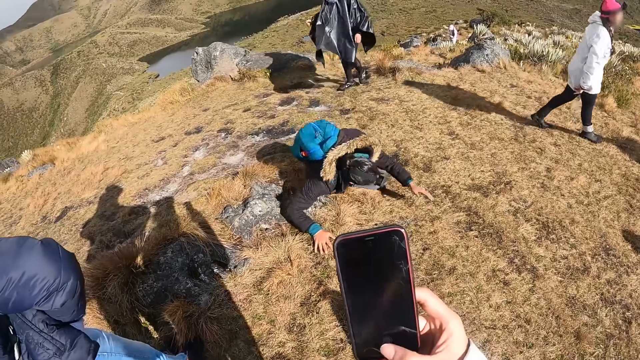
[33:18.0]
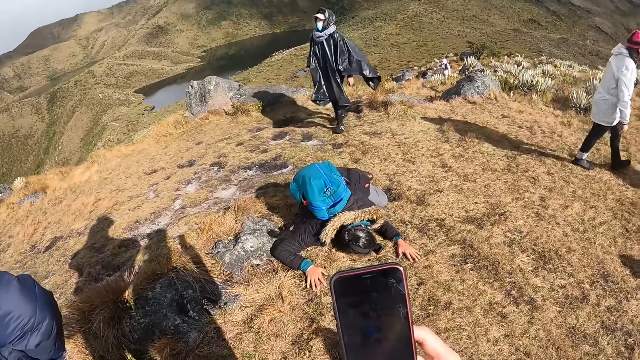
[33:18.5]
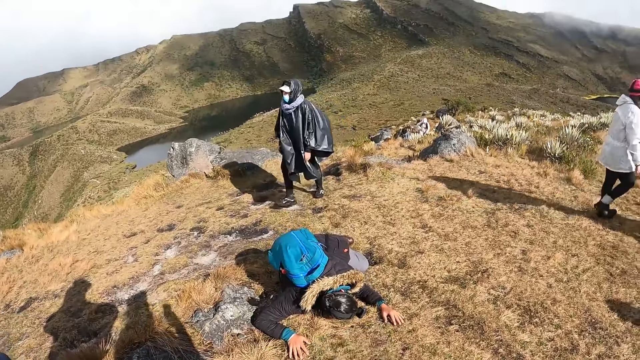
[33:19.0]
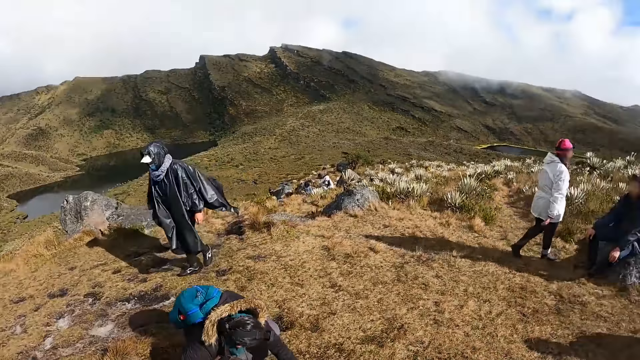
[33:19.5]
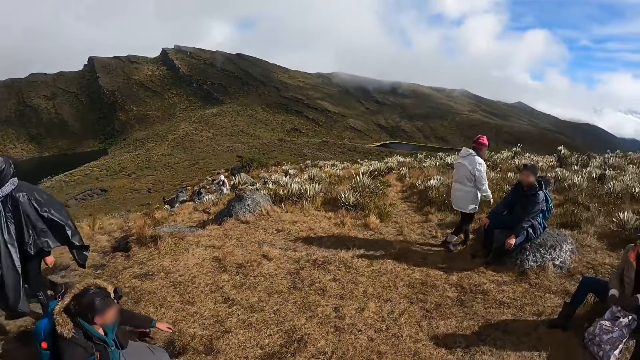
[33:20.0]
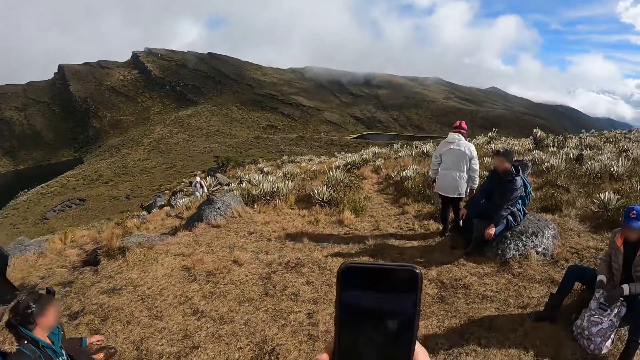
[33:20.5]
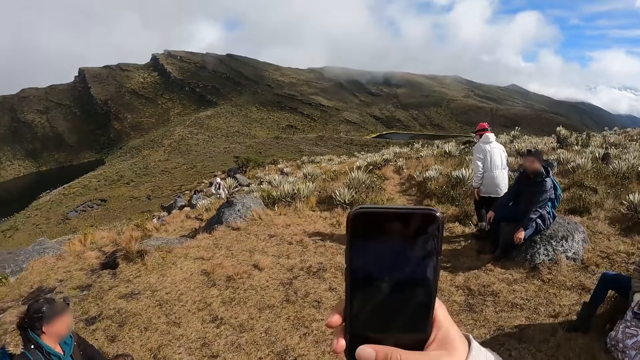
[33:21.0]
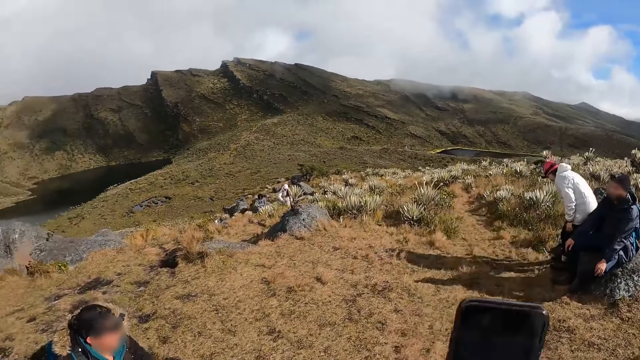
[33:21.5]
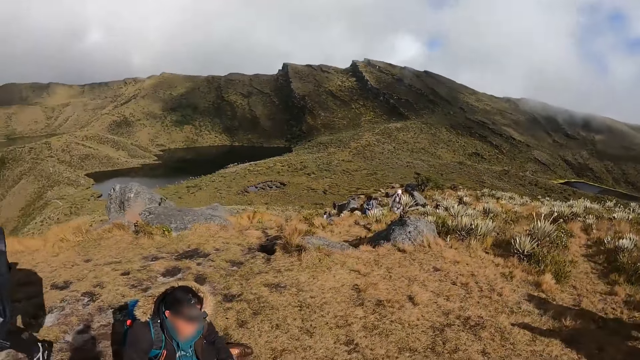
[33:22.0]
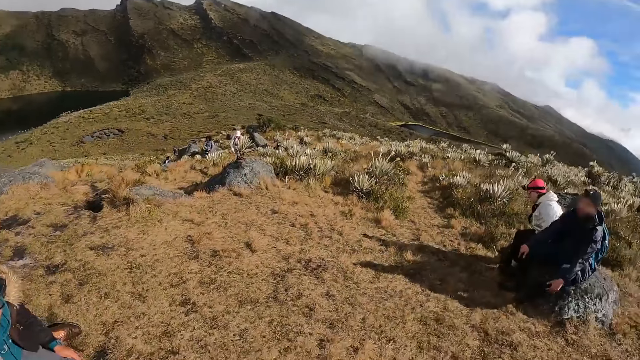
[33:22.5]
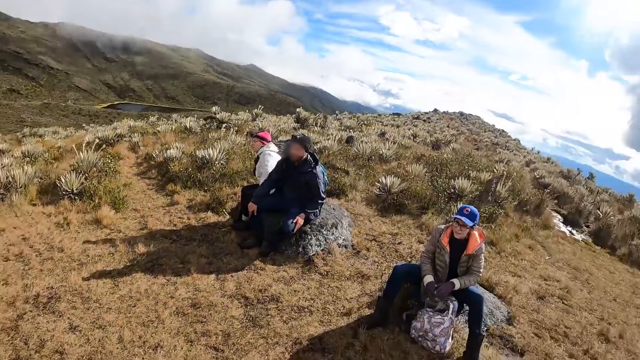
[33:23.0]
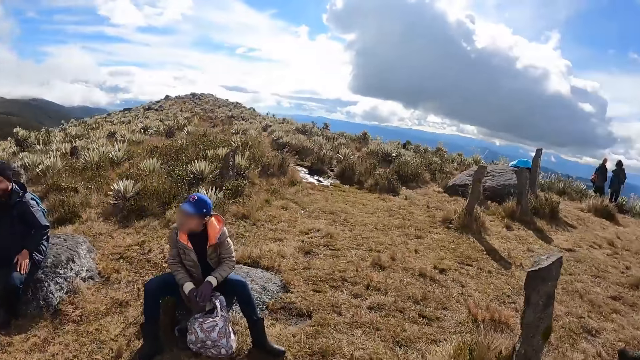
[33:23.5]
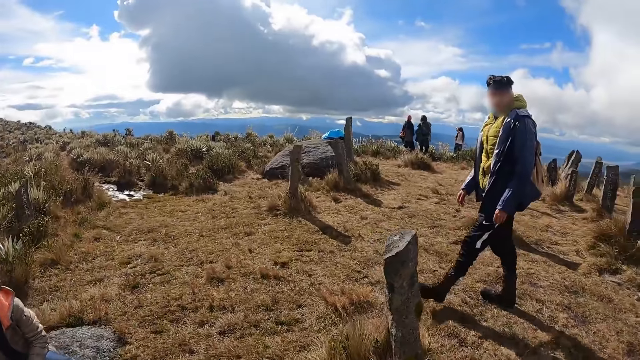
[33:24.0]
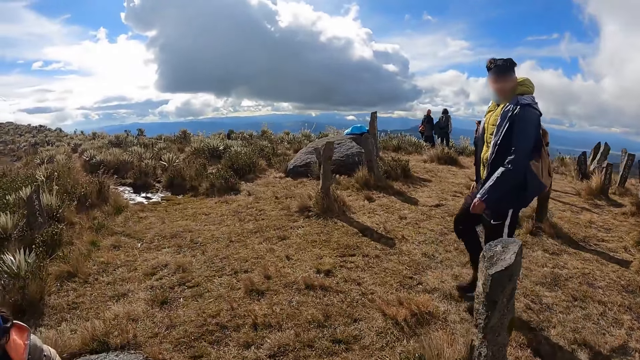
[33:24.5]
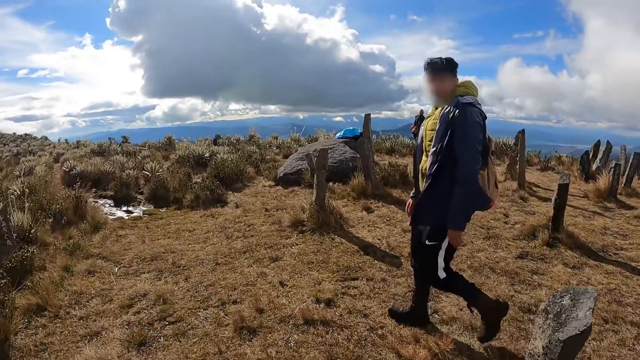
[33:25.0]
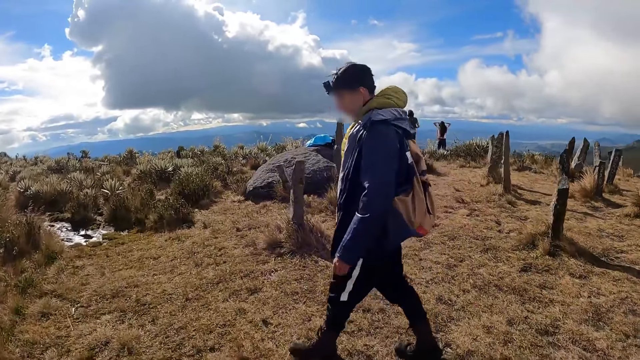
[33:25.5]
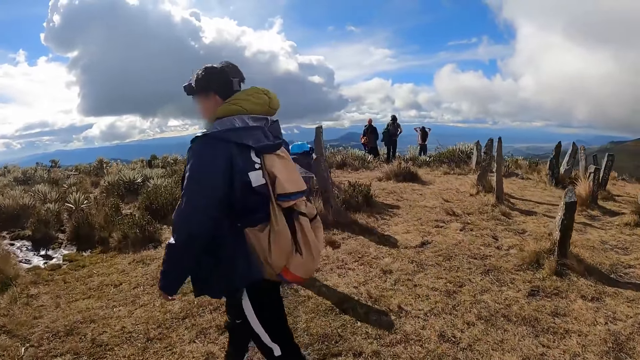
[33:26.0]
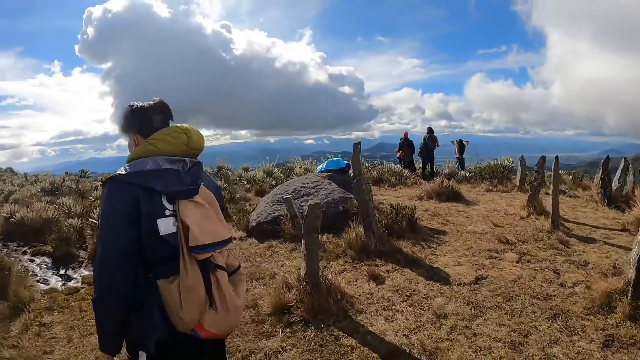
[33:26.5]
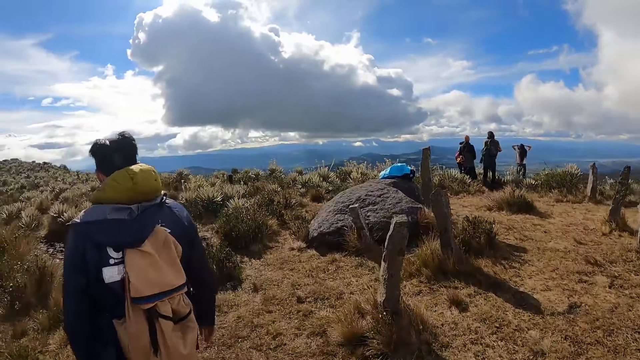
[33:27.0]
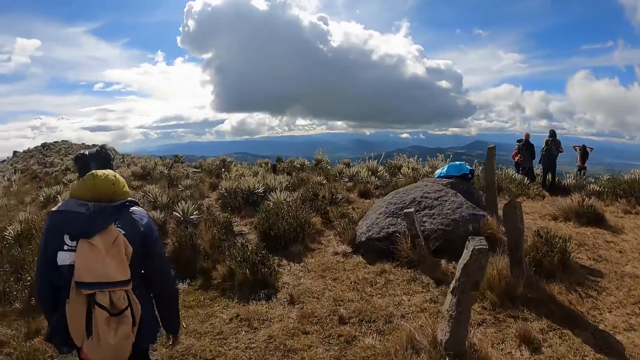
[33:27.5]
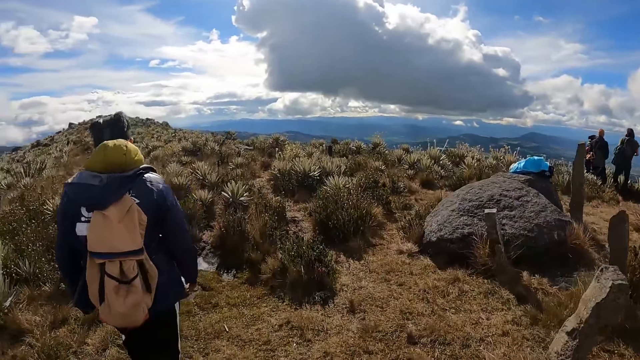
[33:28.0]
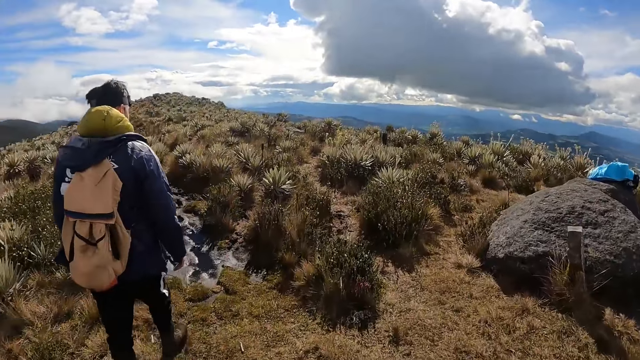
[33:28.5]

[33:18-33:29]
A man walks to the top of the hill. The camera wearer holds a phone in her right hand. She snaps a picture with the phone in her right hand. The woman sits on a rock on top of the hill. Another man walks on the hill. The camera wearer walks around on the hill.

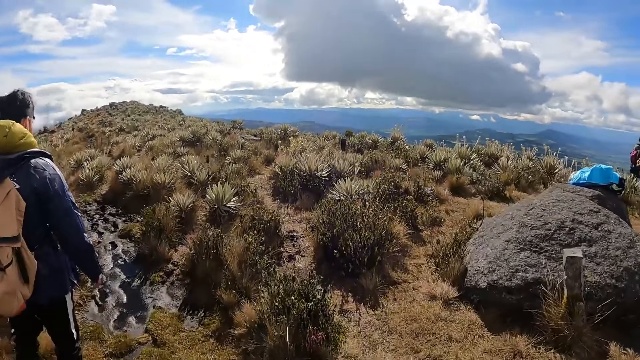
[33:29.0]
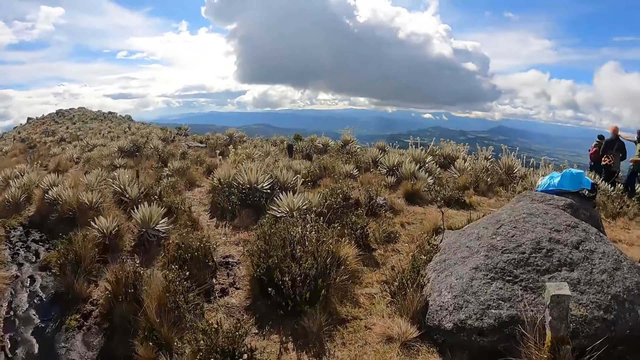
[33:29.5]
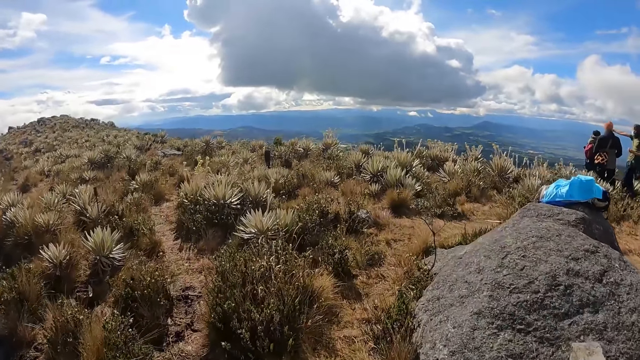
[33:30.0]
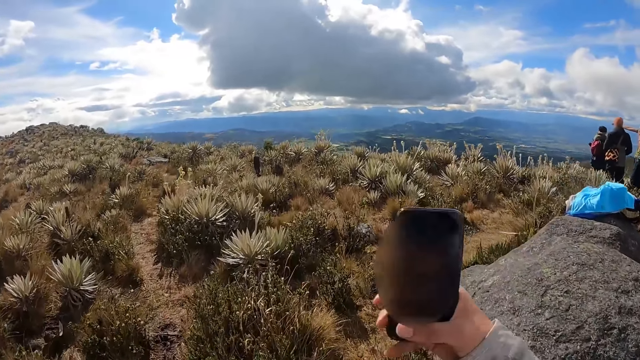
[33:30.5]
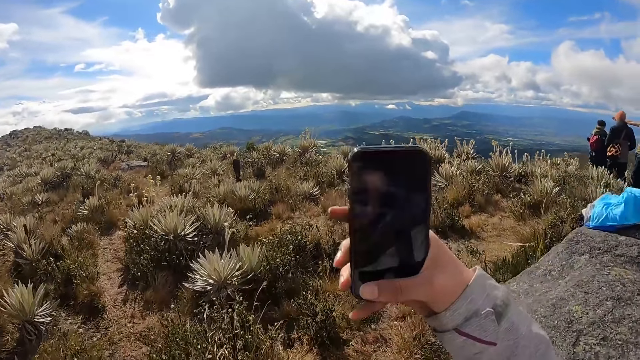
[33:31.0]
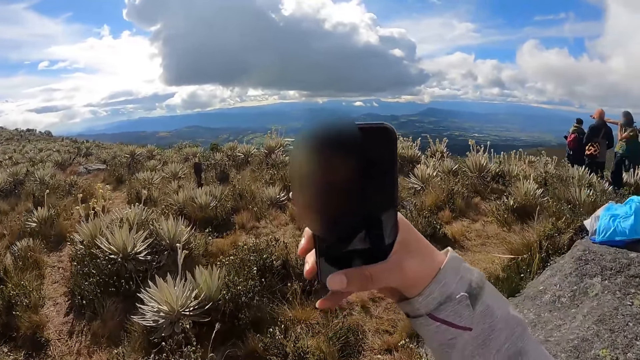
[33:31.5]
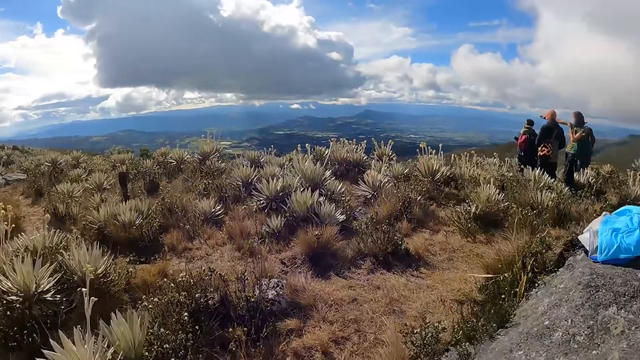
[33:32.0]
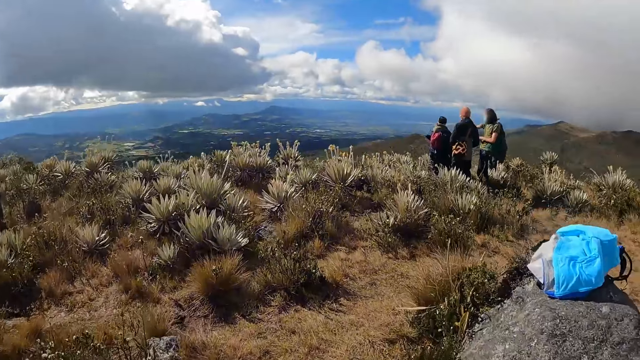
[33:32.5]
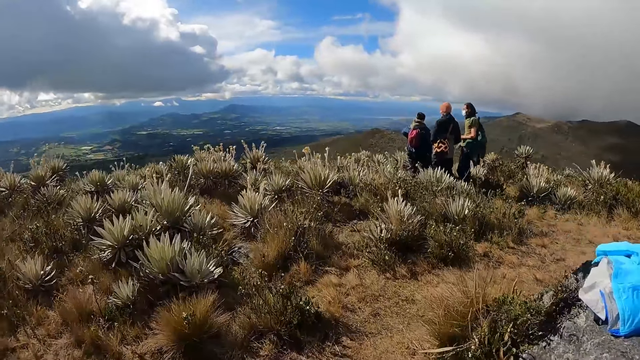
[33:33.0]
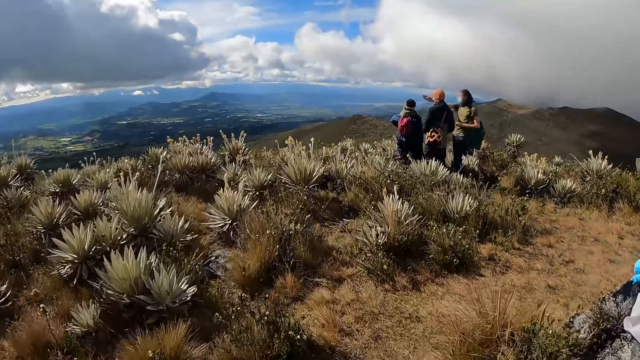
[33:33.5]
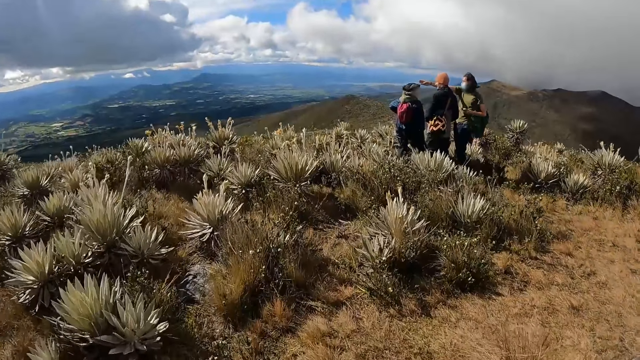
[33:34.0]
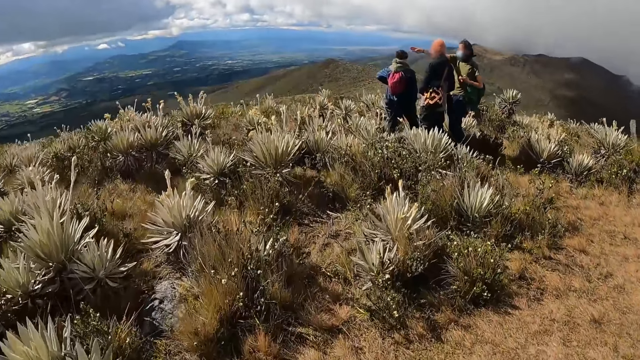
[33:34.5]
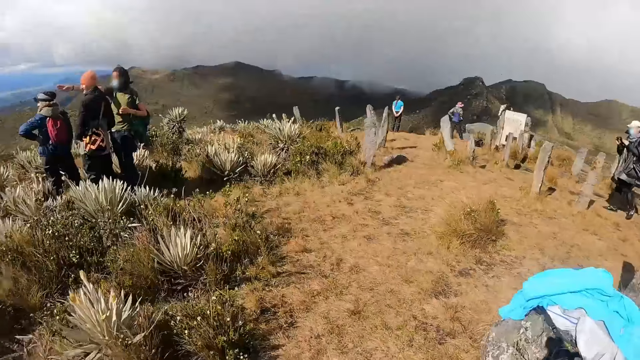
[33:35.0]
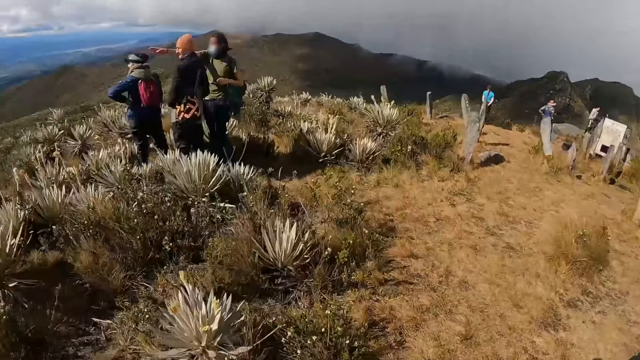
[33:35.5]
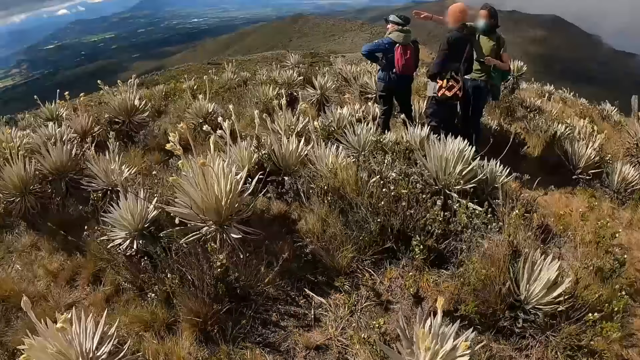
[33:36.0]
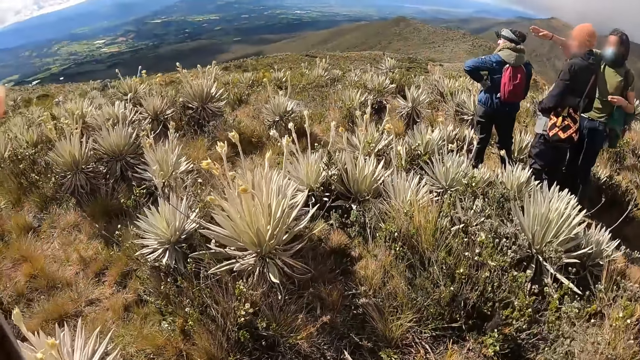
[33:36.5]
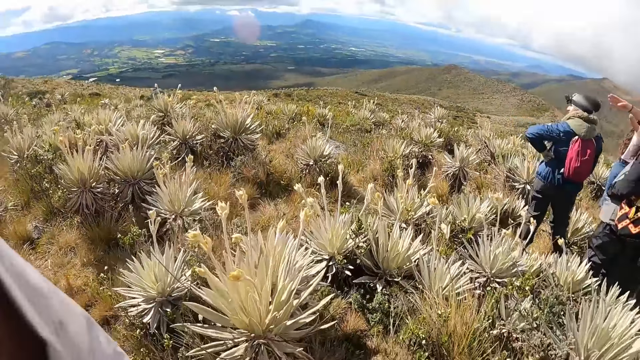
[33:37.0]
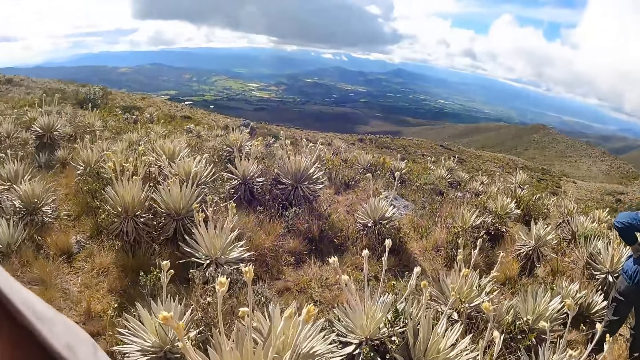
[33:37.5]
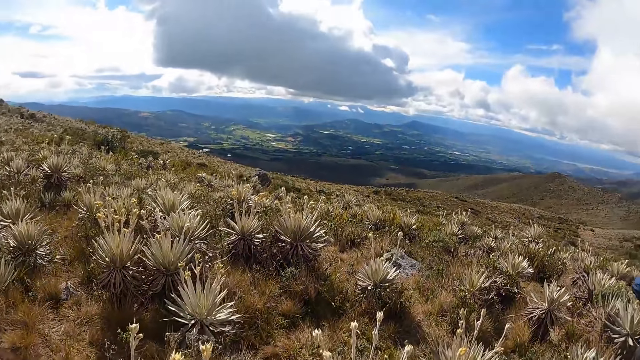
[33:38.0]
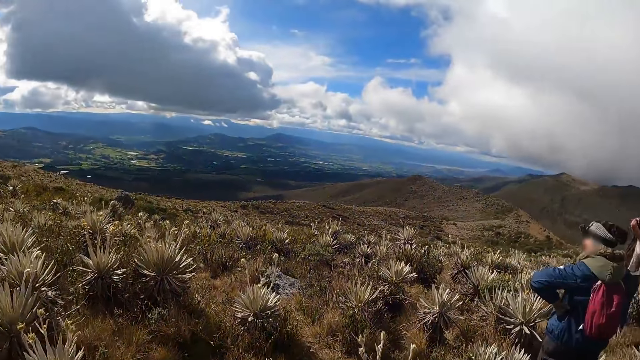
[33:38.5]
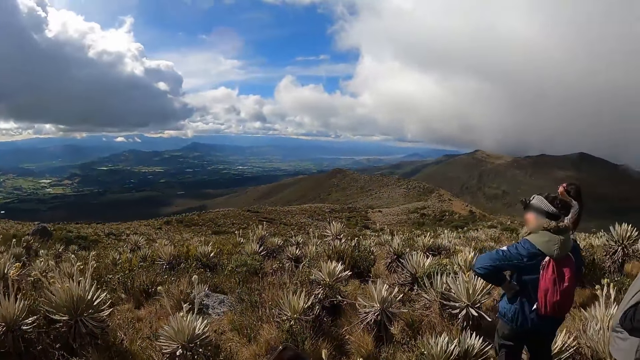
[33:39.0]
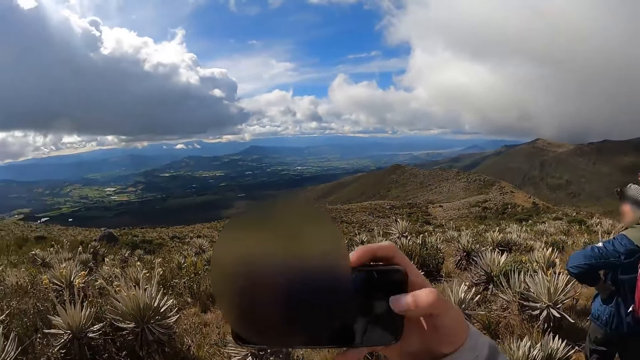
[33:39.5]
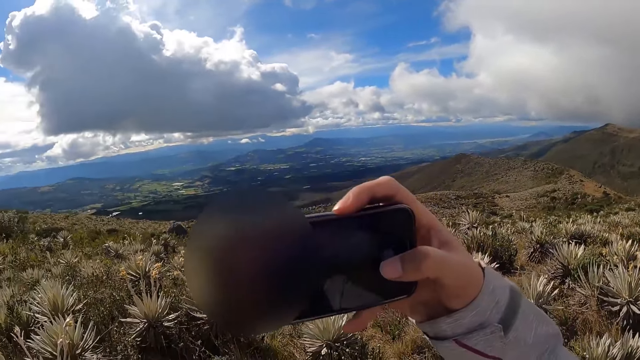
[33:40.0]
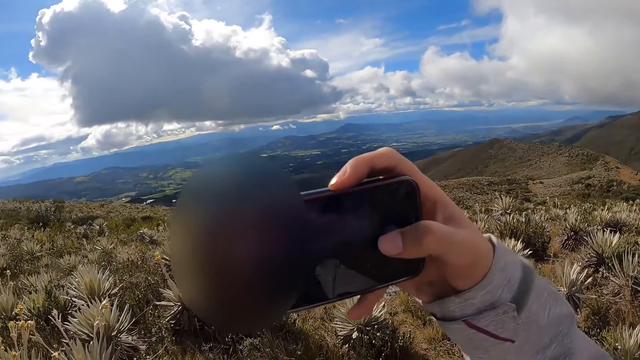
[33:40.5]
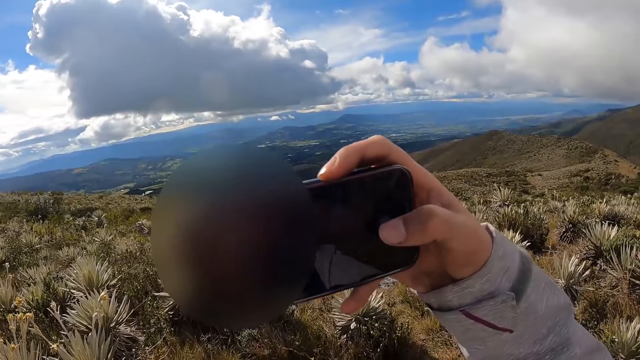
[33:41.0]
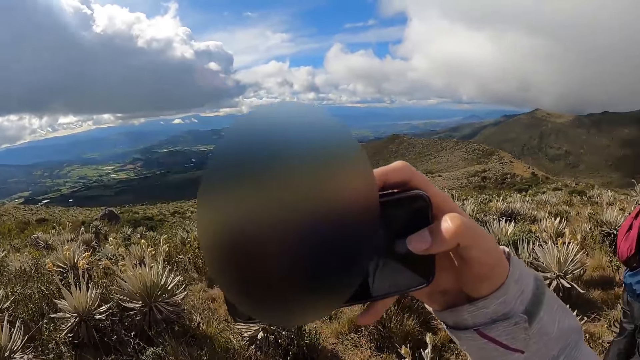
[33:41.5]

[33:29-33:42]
The camera wearer snaps a picture with the phone in her right hand. A man converses with another man and a woman on top of the hill. The camera wearer lifts the hand. She snaps a picture with the phone in her right hand.
